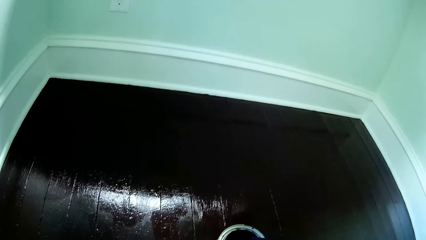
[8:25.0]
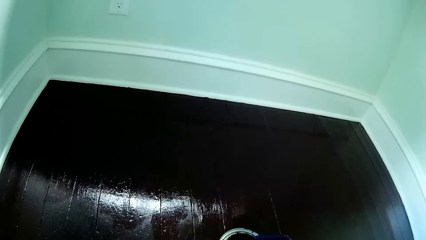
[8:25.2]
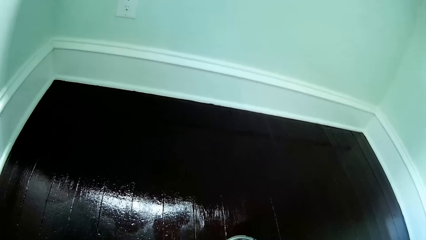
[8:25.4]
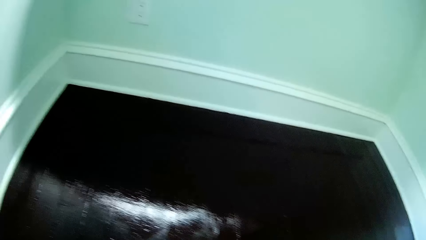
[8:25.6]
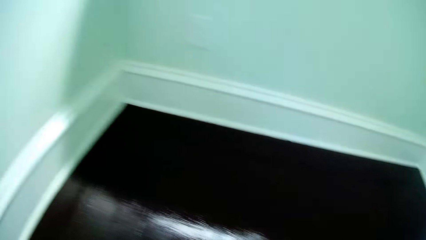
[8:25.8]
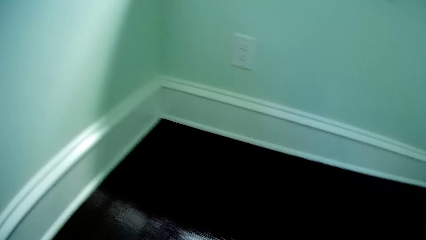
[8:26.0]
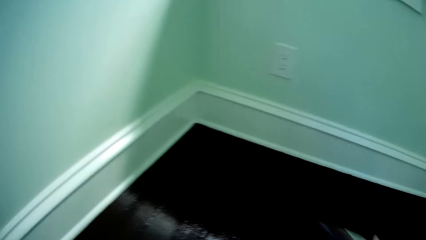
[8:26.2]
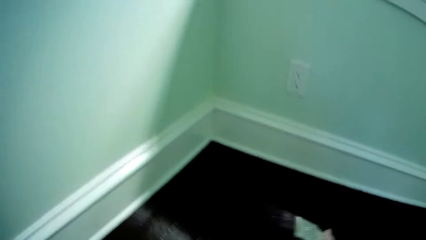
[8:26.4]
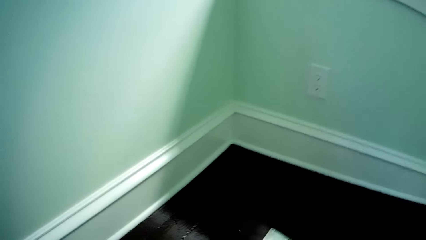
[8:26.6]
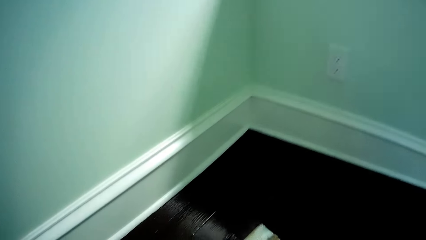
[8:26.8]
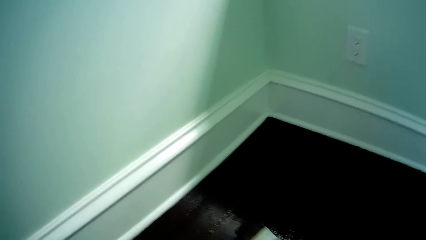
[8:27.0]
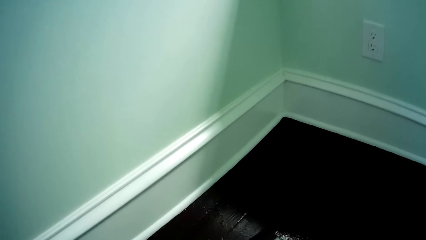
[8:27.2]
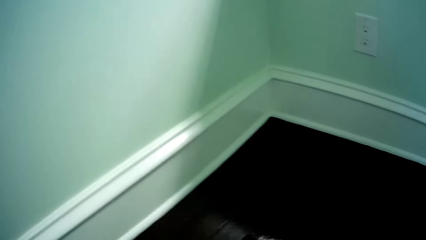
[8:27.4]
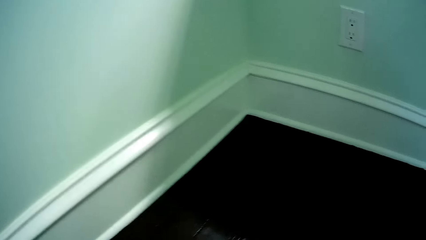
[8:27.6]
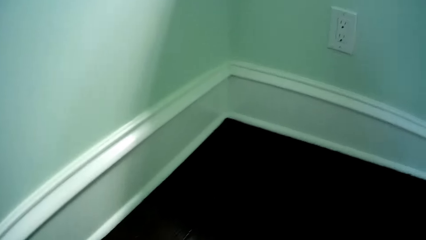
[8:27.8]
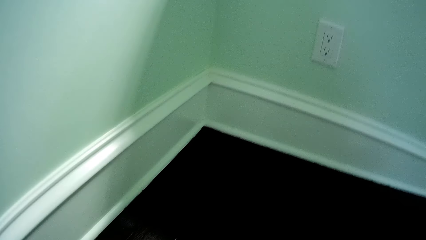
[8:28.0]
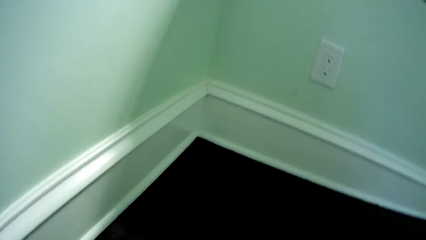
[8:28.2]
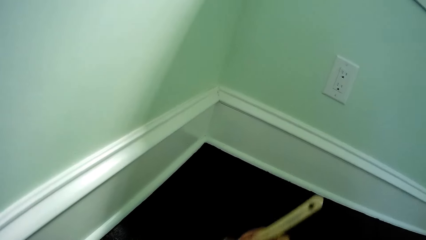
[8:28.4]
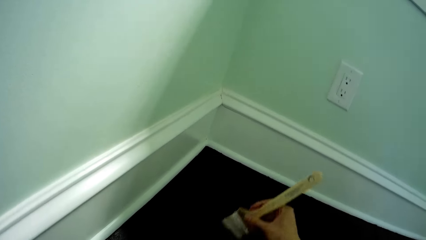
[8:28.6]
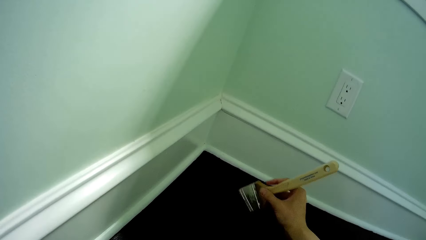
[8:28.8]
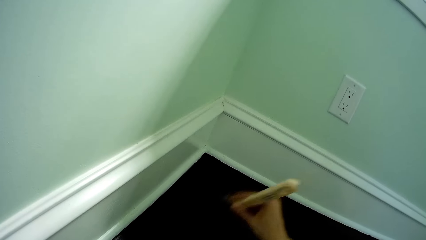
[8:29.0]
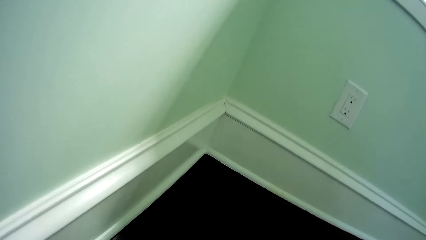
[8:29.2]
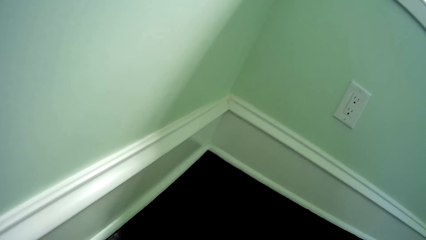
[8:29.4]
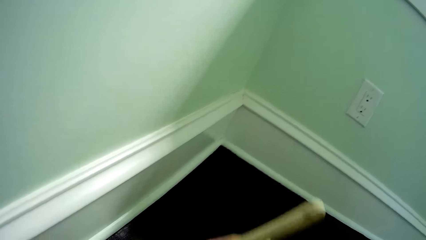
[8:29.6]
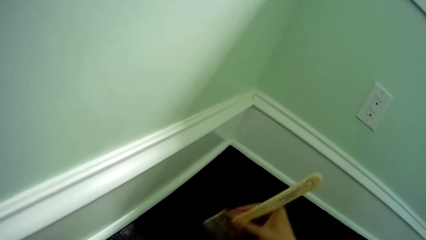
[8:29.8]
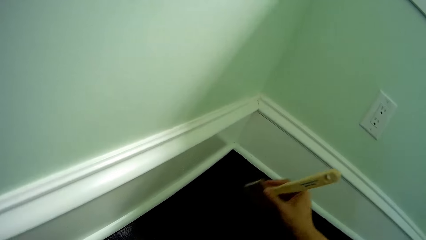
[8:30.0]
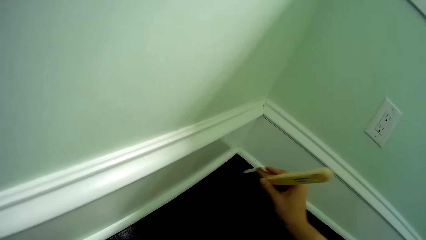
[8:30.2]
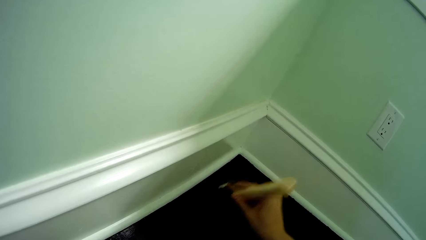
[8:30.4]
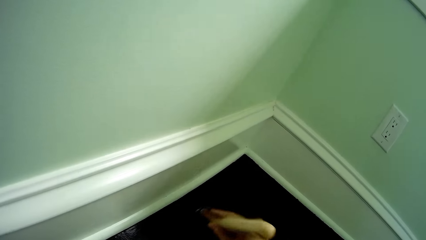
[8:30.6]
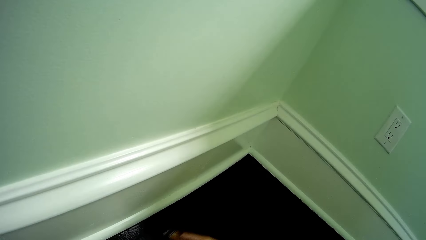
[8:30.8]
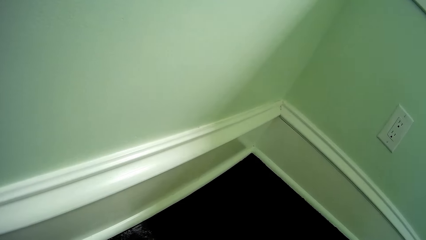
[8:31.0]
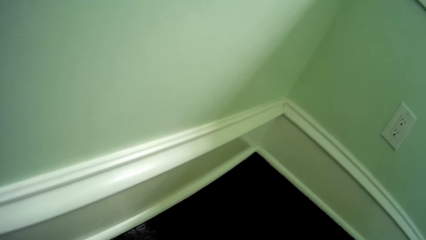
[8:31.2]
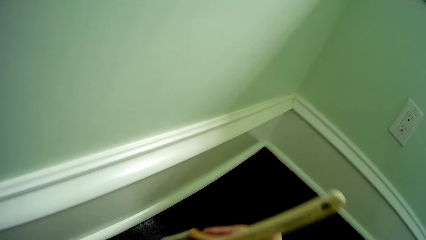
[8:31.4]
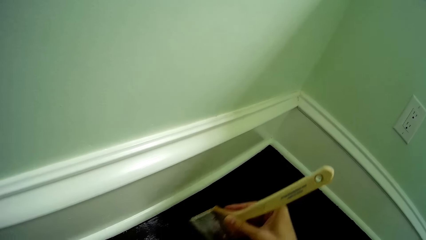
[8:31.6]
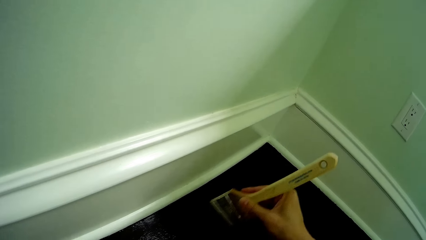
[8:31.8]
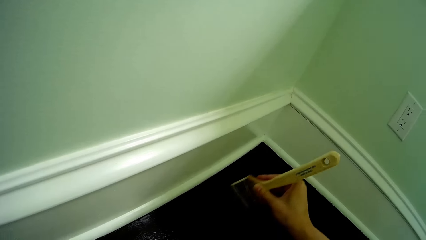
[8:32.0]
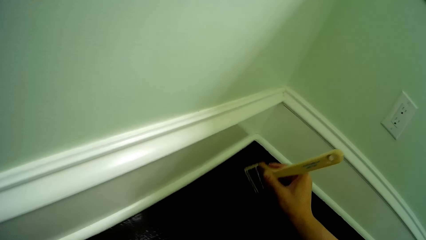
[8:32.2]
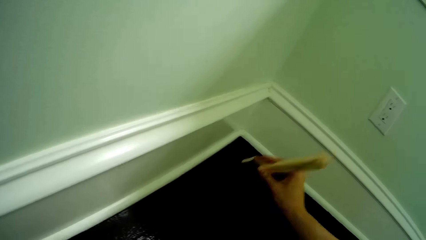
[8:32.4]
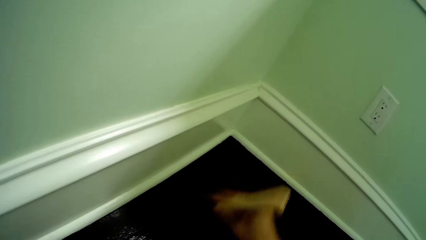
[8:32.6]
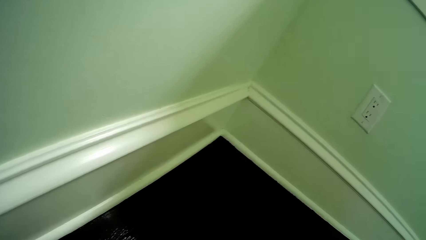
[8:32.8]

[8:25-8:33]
The camera wearer paints the floor with the paintbrush in her right hand.

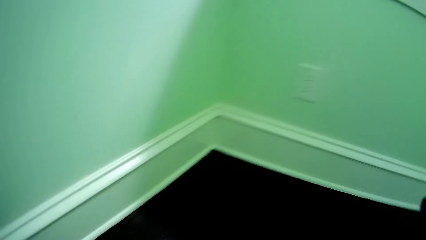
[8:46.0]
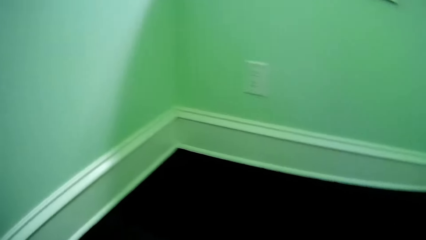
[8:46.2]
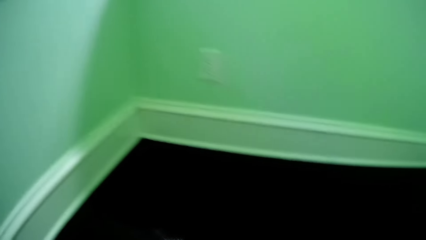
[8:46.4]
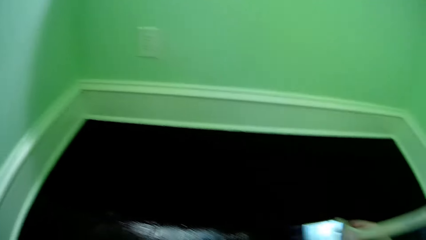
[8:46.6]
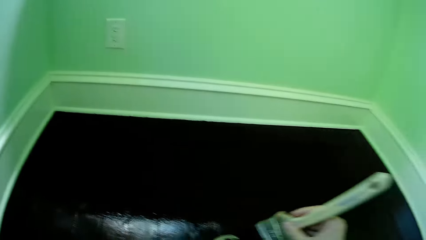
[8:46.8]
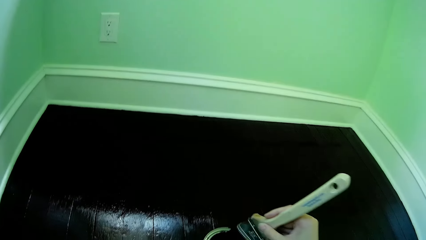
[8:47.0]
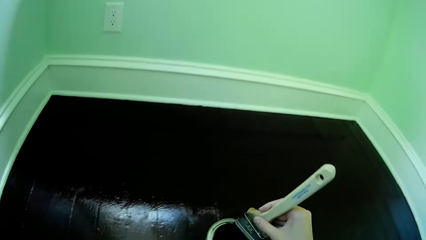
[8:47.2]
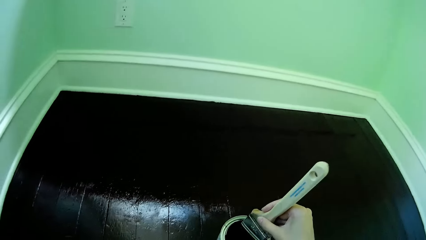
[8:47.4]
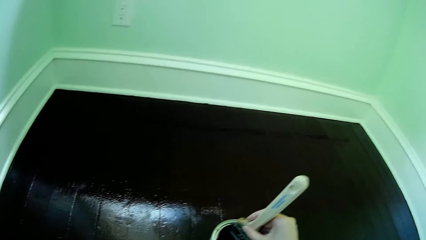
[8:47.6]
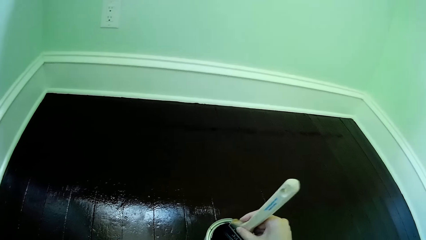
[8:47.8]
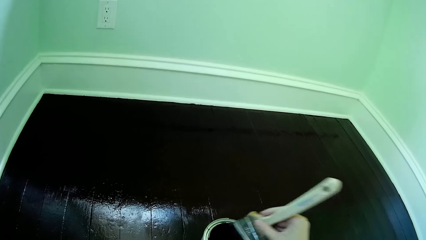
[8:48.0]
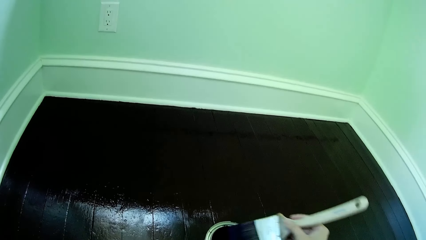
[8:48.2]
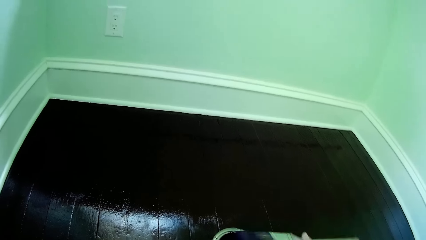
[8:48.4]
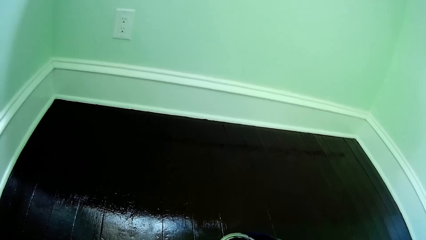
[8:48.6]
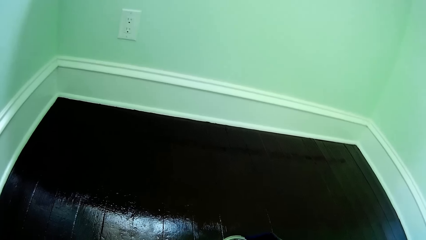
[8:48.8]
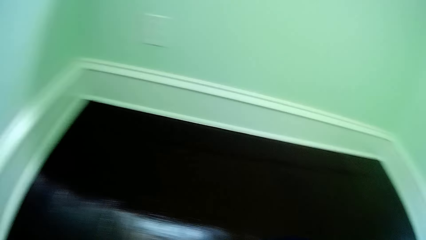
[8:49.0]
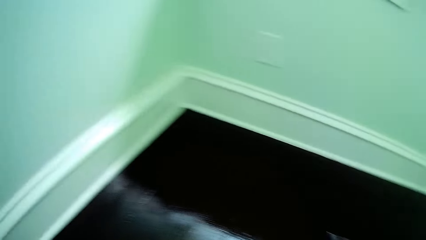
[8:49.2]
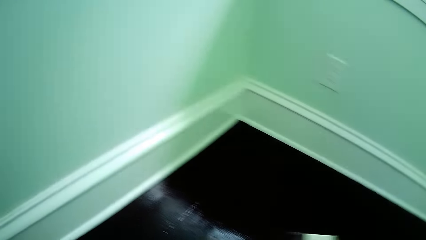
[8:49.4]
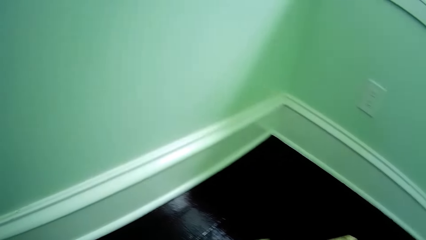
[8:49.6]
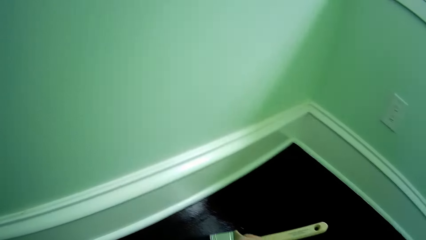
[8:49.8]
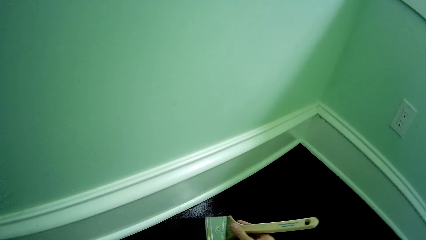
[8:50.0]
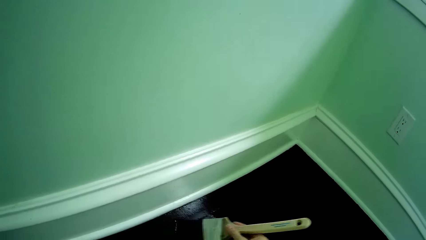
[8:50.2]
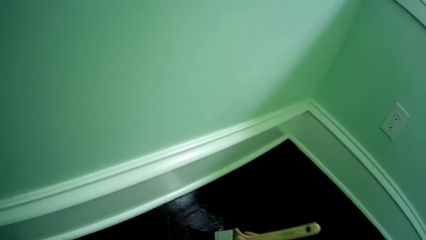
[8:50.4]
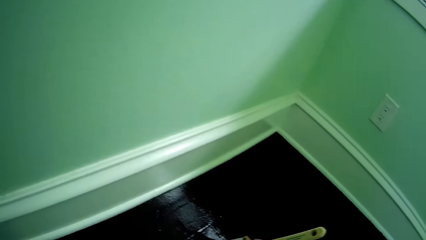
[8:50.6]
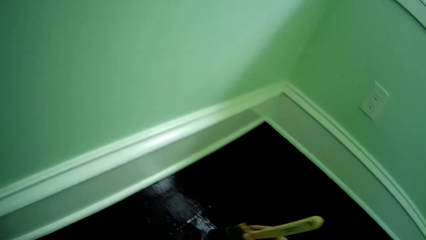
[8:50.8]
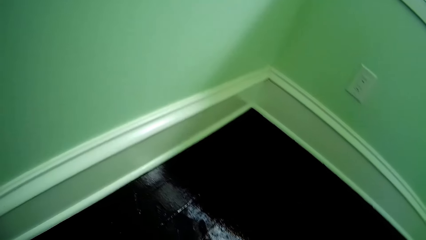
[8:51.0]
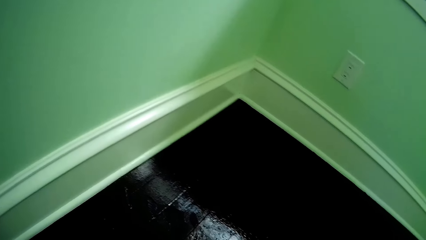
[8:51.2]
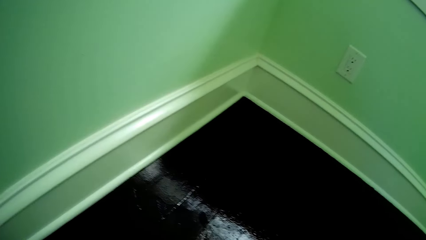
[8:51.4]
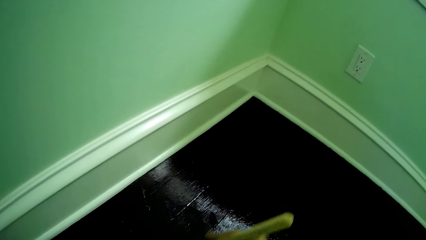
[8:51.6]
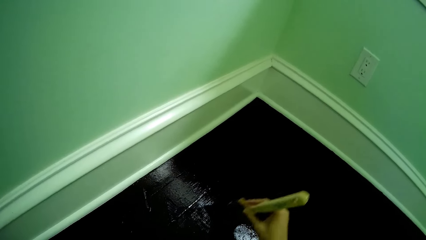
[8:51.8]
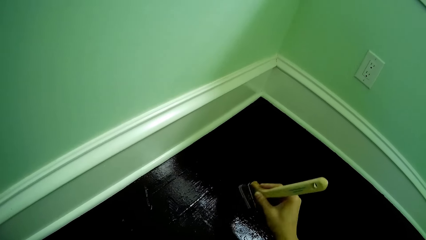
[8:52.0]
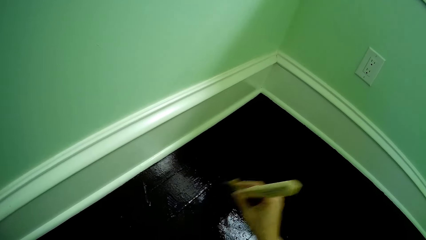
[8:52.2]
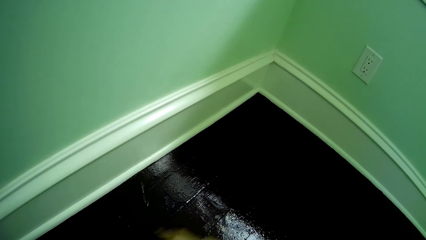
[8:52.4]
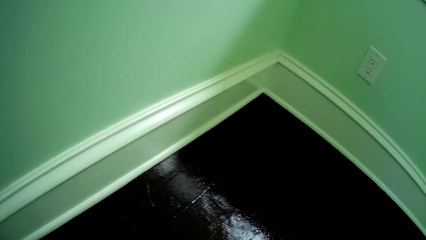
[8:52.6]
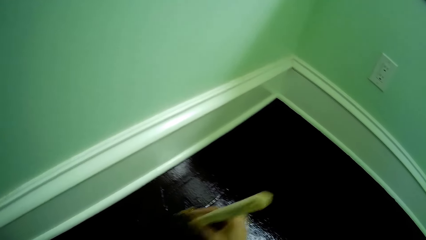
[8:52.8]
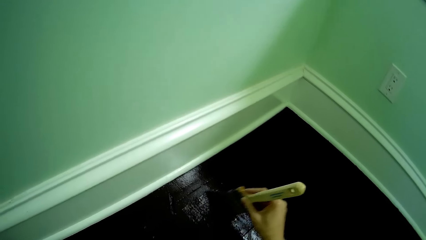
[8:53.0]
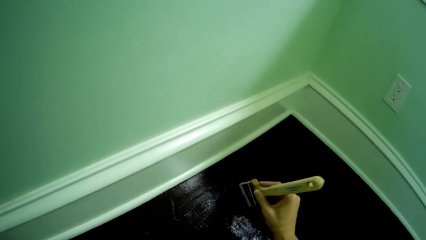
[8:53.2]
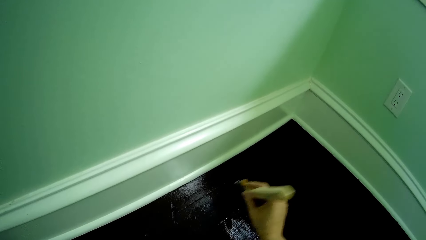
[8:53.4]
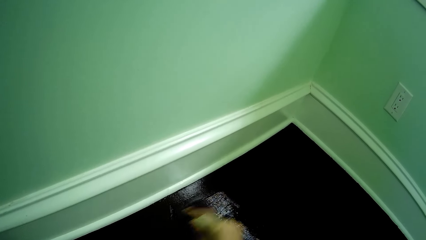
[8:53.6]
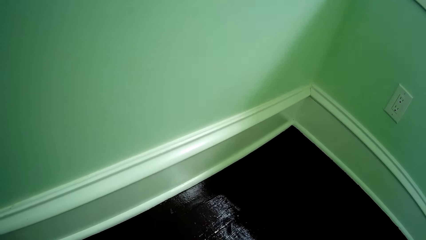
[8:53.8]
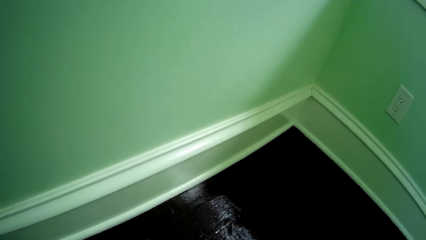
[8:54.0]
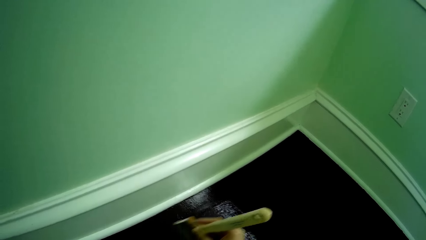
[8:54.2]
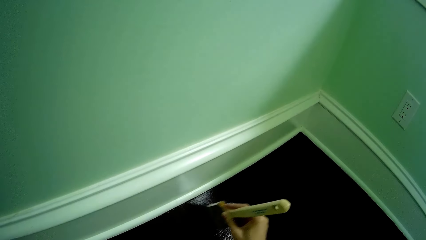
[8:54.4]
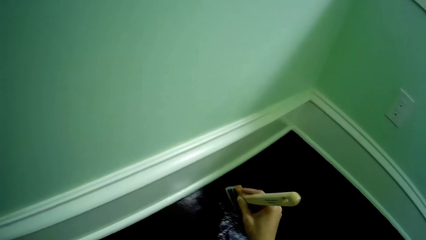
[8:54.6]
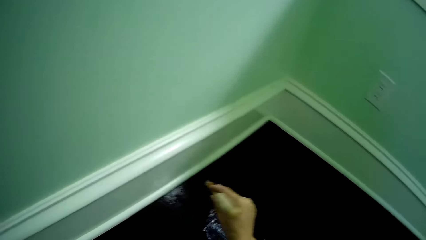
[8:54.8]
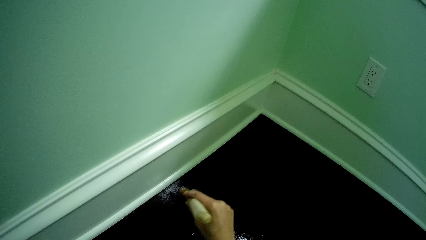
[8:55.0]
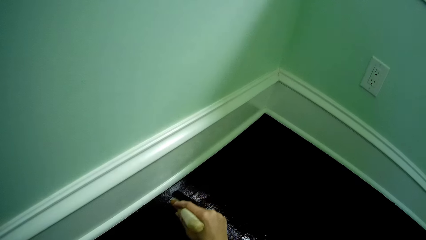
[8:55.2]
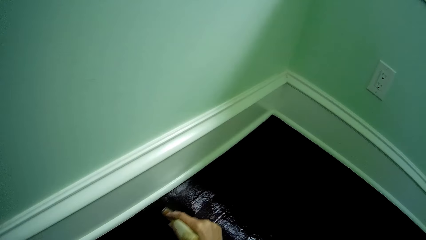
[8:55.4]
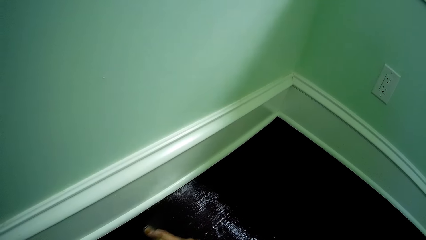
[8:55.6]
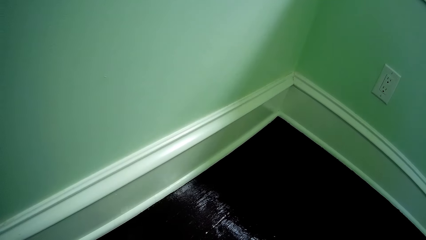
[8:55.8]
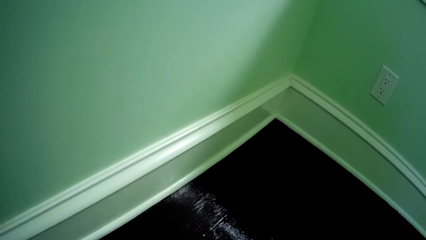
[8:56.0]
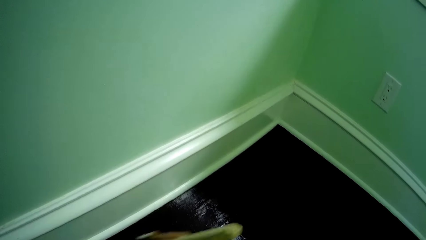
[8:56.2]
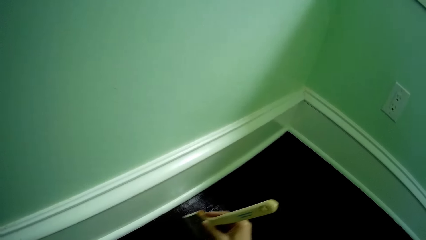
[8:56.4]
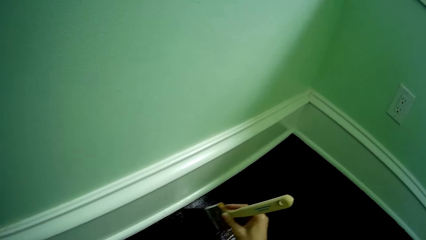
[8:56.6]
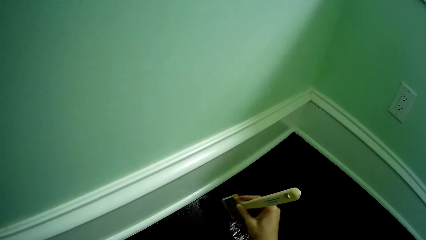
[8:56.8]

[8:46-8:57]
The camera wearer dips the paintbrush in the bucket of paint on the floor with her right hand. She paints the floor with the paintbrush in her right hand.
